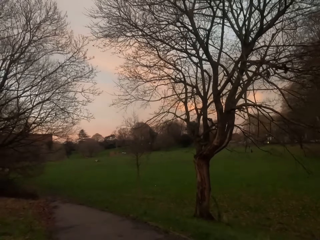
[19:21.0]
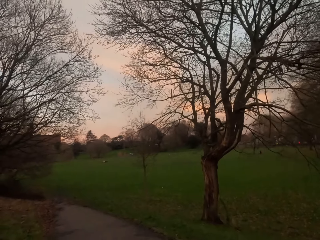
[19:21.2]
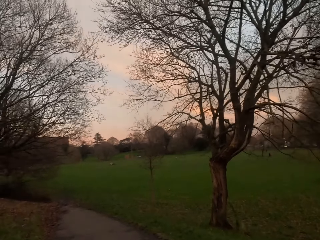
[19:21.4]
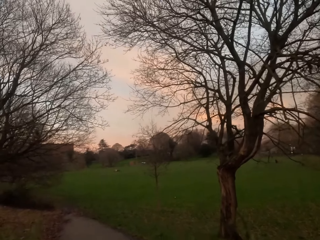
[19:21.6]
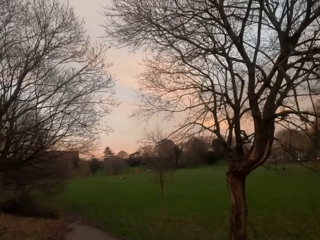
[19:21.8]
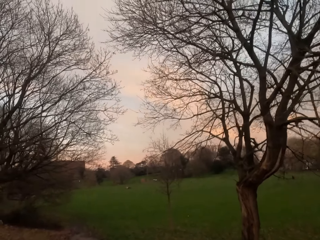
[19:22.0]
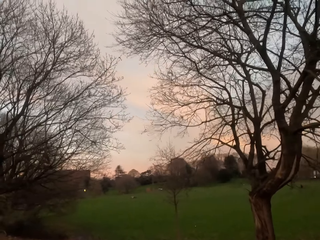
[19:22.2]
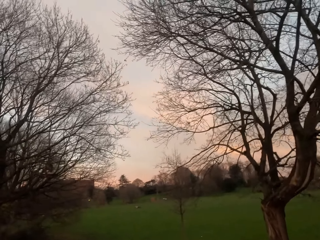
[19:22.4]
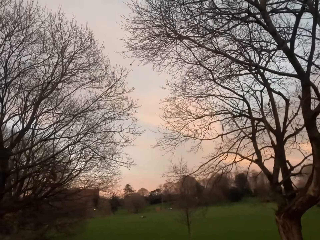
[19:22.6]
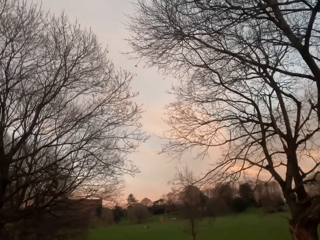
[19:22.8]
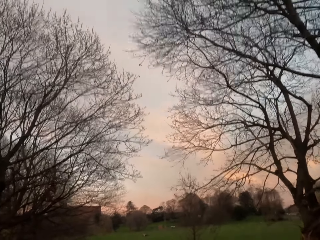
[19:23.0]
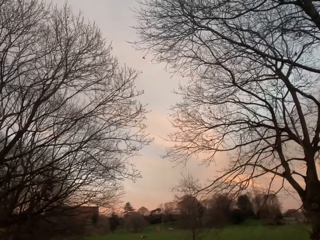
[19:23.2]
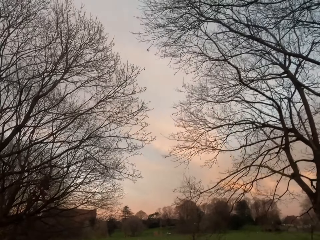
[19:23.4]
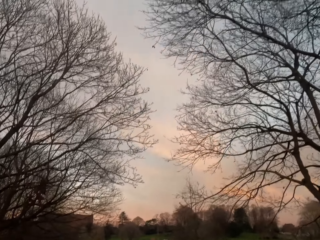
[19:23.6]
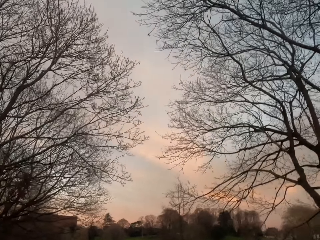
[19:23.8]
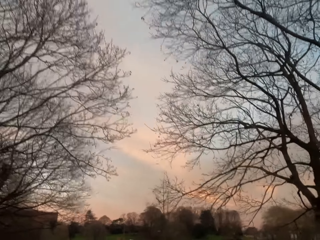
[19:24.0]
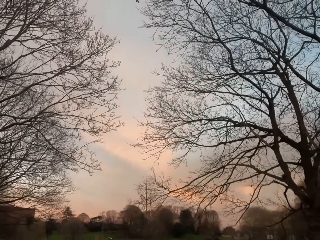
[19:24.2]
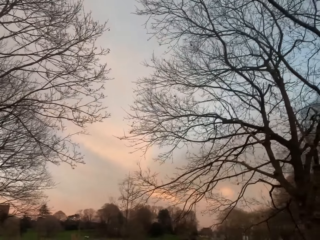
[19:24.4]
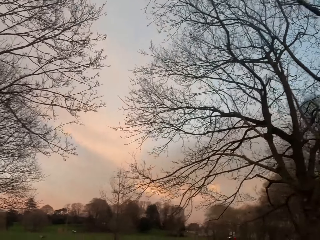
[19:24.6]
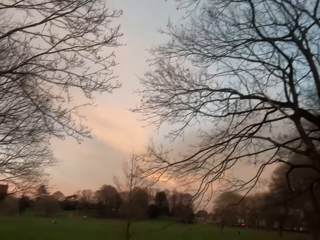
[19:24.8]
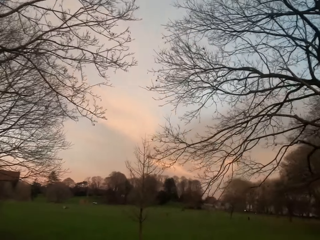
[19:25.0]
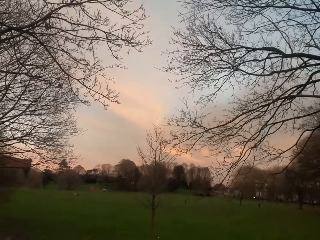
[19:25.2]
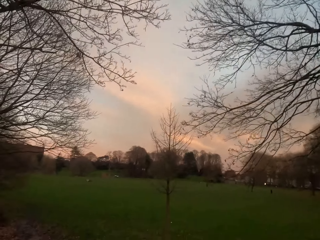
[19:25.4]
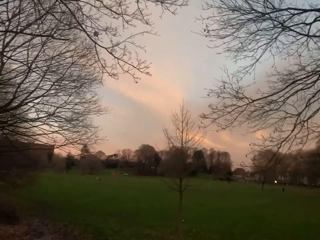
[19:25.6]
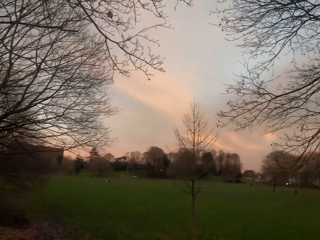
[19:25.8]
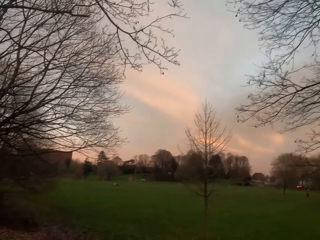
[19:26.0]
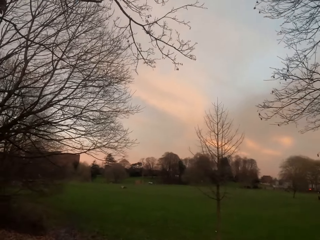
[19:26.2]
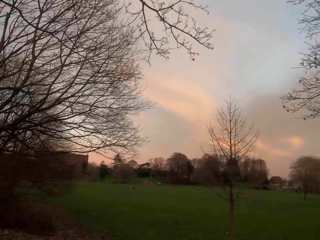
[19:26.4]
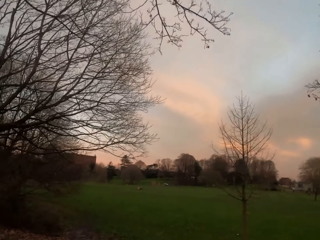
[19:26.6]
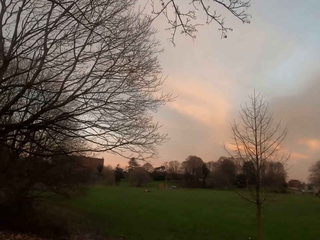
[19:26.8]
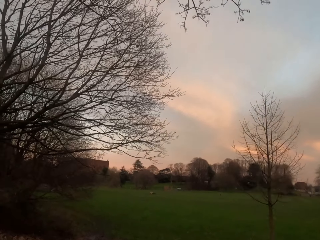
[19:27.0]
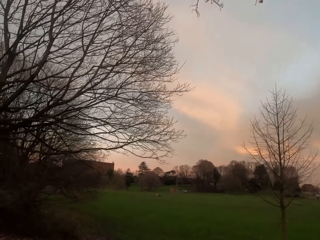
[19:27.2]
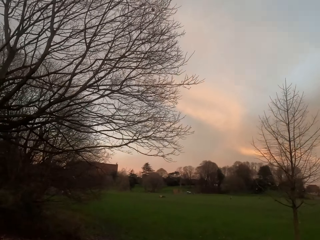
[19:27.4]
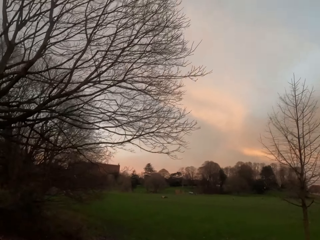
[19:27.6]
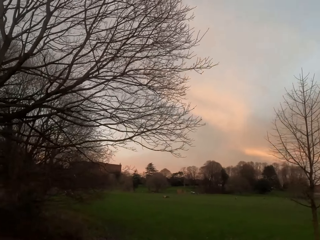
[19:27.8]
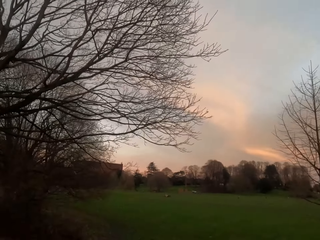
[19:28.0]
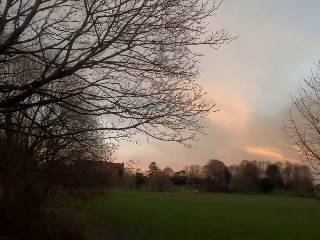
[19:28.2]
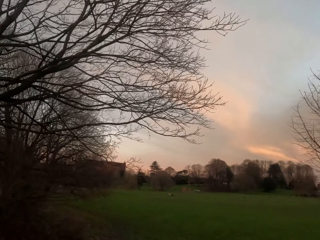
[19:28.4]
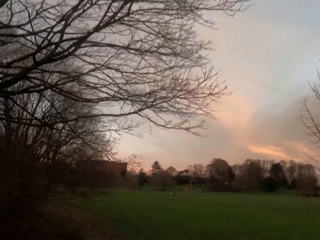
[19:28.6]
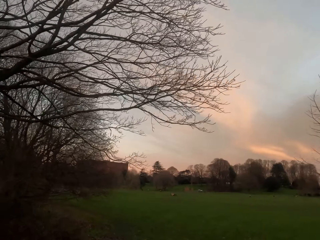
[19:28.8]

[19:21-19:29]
The camera wearer jogs in a garden.

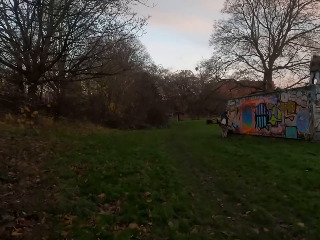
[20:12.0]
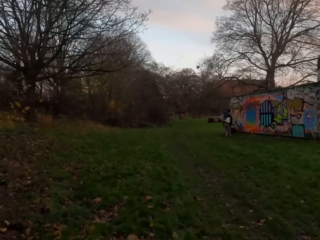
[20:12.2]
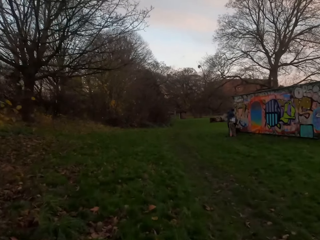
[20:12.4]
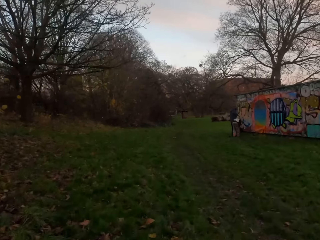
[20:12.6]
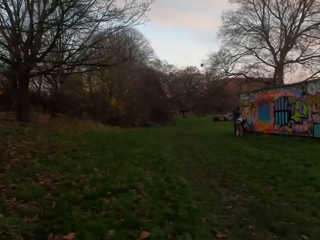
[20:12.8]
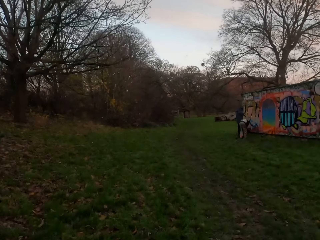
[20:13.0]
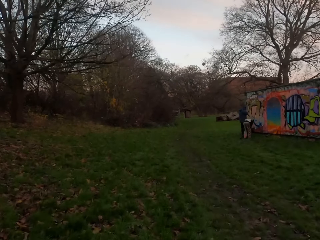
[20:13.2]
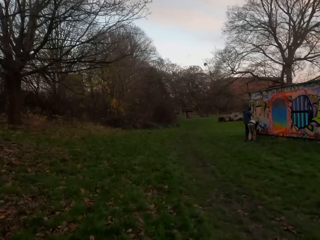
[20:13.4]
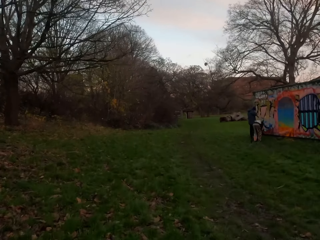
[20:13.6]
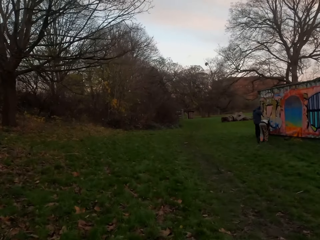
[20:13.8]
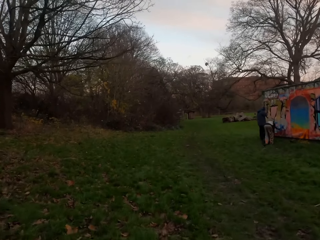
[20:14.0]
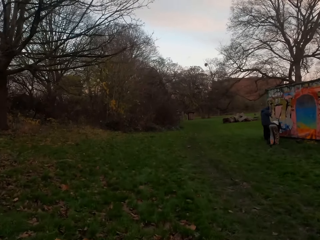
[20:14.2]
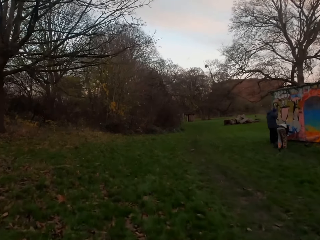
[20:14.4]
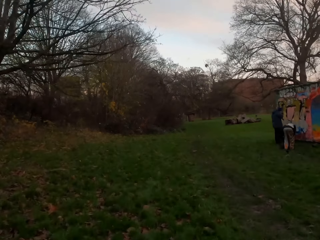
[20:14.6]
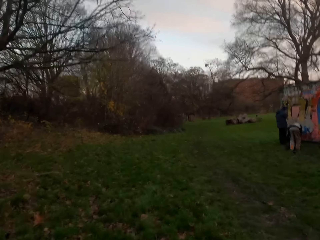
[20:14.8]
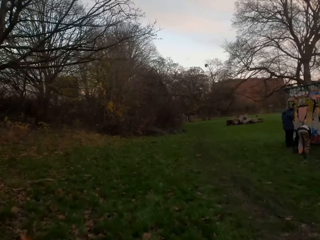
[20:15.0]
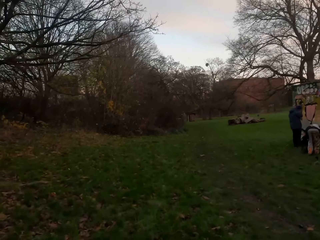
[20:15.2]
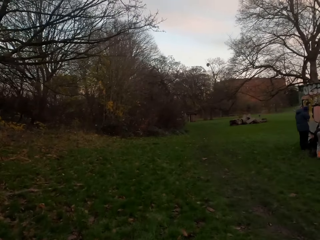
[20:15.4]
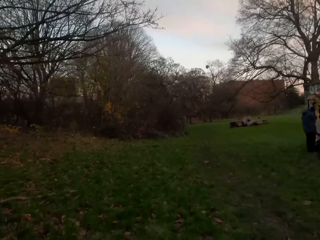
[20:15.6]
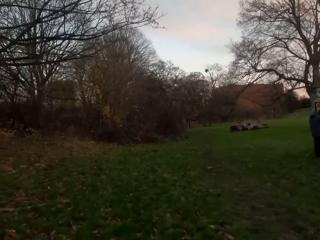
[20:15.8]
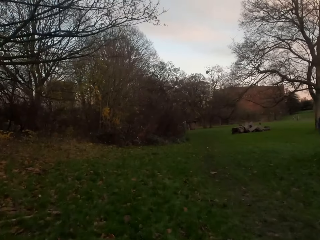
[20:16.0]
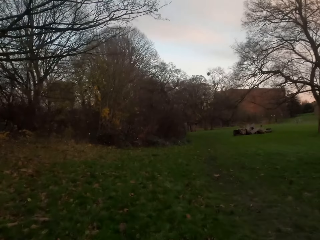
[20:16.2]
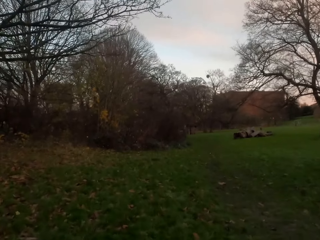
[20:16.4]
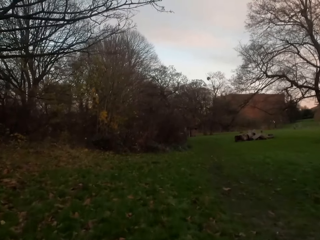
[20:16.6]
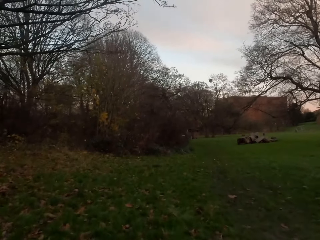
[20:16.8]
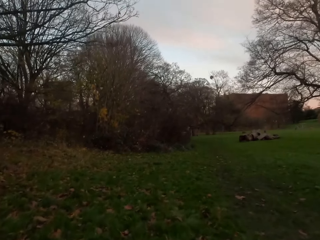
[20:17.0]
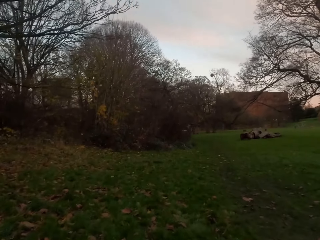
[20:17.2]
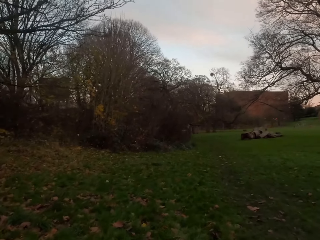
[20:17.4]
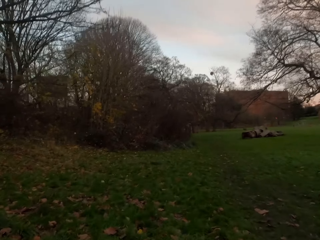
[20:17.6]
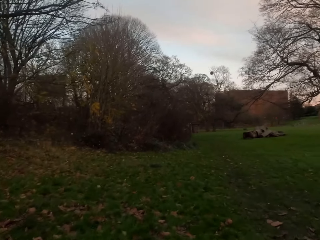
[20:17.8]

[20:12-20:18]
The camera wearer jogs past a group of people.

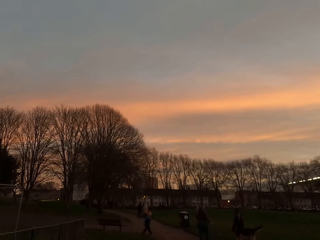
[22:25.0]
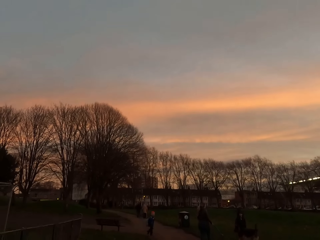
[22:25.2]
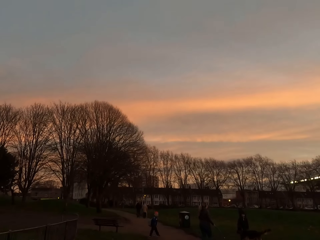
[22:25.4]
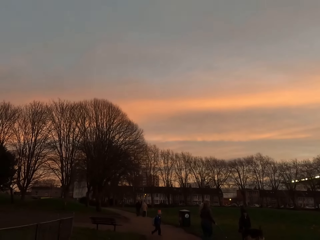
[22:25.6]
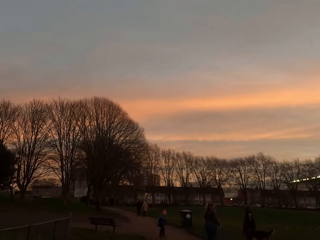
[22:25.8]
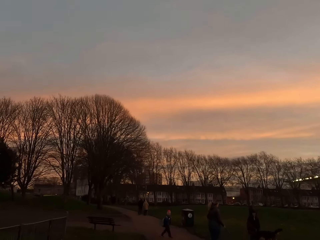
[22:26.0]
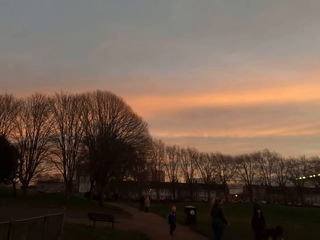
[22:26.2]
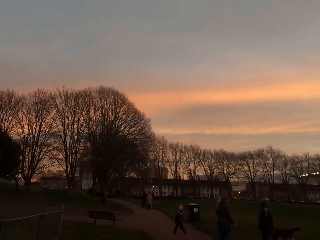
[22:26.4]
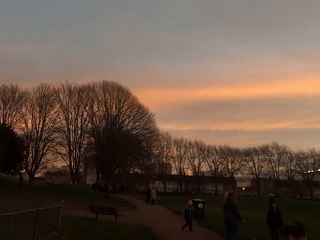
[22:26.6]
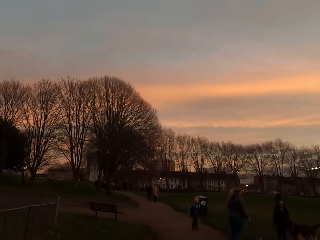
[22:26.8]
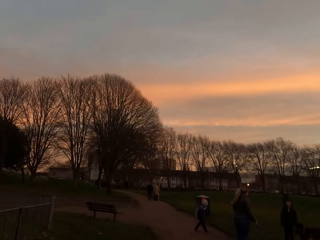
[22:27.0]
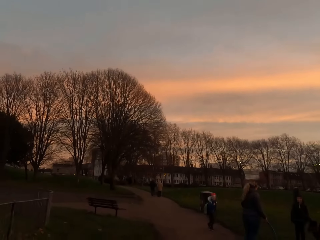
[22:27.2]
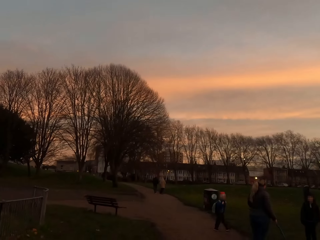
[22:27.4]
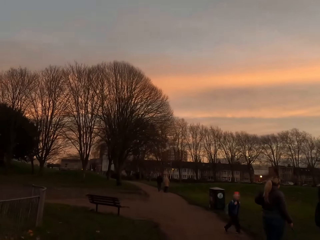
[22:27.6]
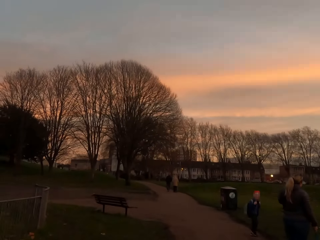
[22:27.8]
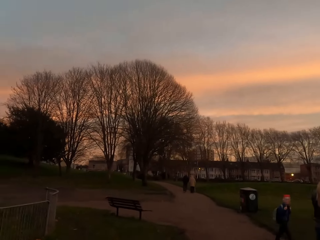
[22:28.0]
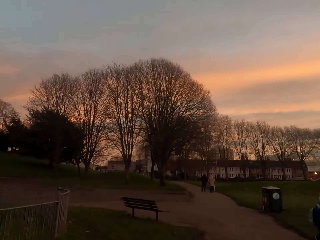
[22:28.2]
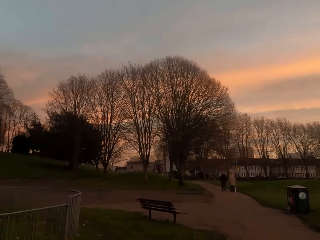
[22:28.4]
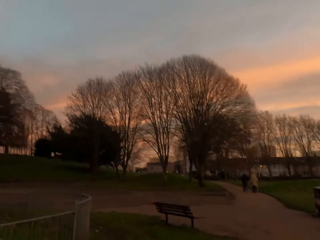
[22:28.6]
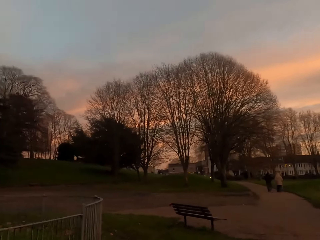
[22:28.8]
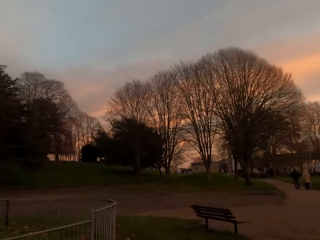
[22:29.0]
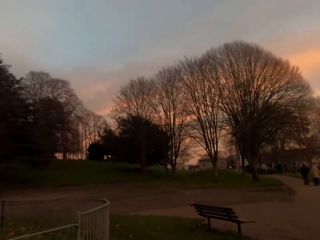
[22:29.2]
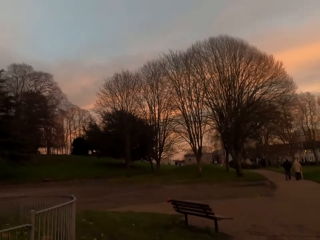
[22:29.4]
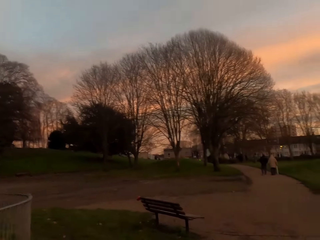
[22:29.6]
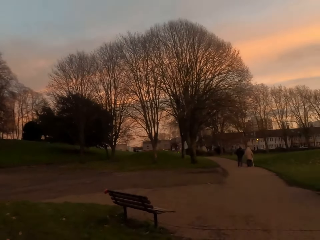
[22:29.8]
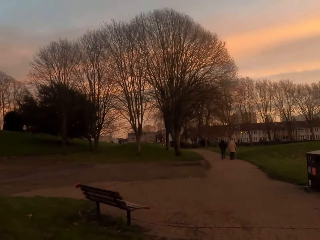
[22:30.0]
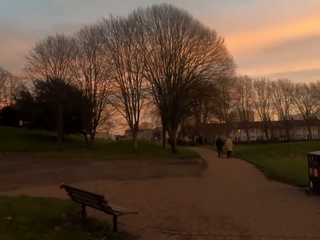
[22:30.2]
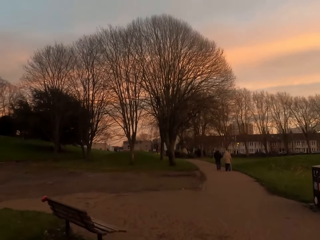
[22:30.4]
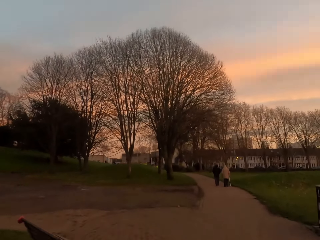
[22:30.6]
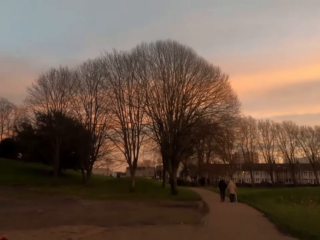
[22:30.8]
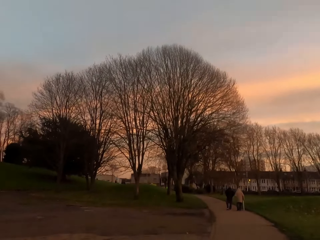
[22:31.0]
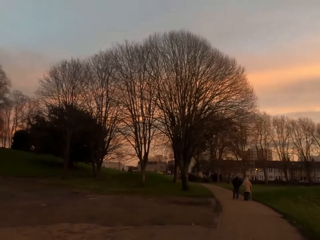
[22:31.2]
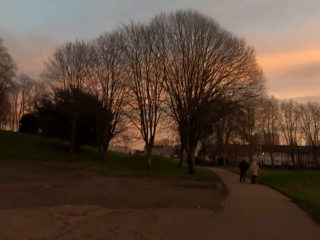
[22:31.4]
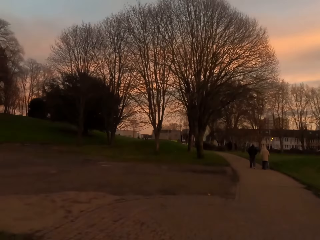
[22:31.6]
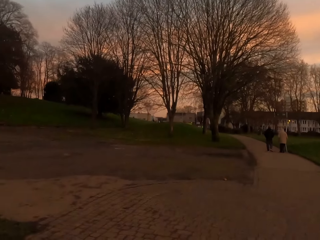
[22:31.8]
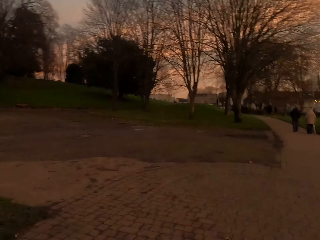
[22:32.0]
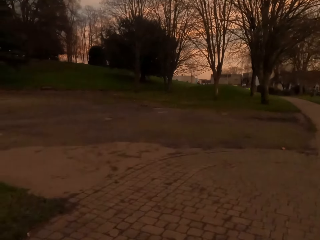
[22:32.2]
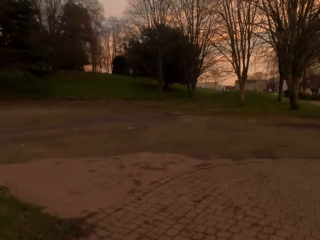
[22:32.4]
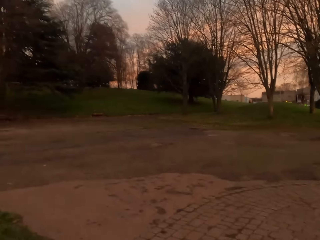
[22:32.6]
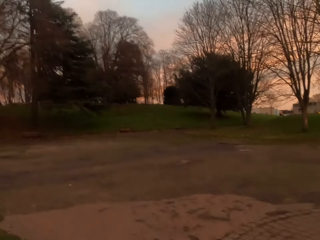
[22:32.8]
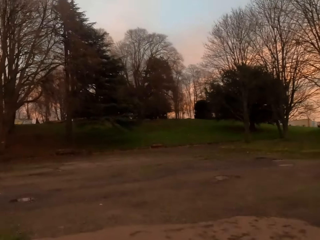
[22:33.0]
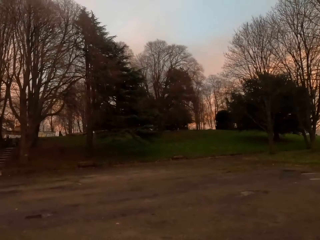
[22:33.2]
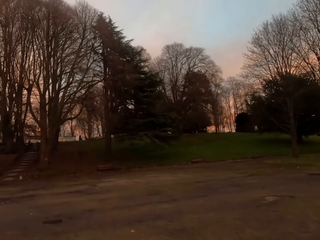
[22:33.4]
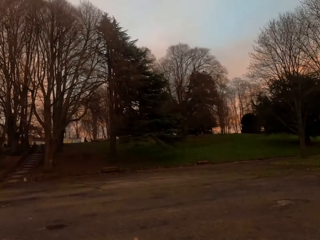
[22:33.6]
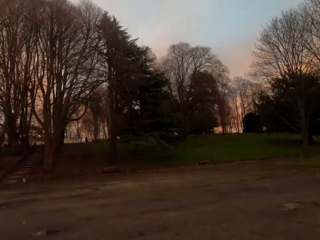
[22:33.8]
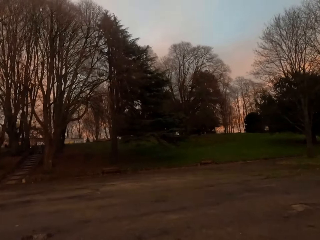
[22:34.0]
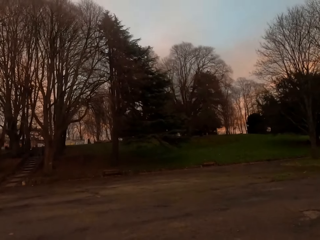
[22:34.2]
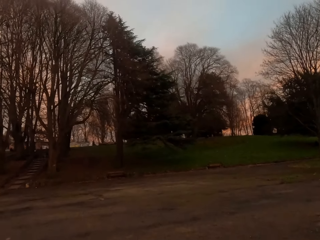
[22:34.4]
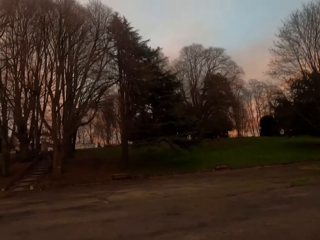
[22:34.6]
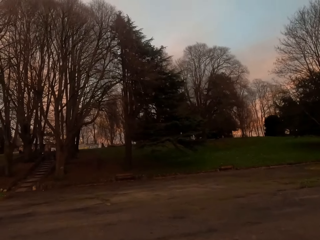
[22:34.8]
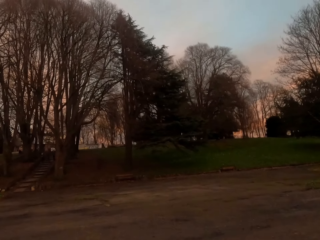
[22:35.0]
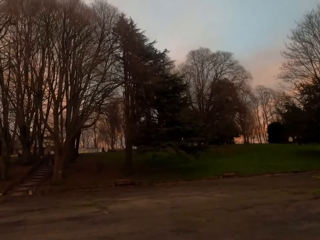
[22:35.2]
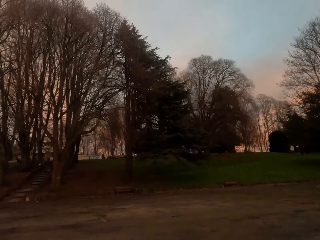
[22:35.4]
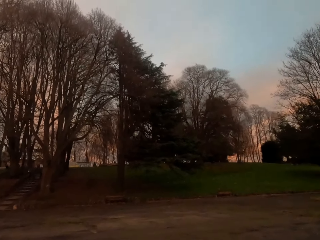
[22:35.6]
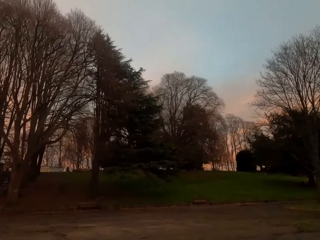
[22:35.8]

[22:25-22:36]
The camera wearer jogs past a woman. They jog past a boy. They jog past another boy.
